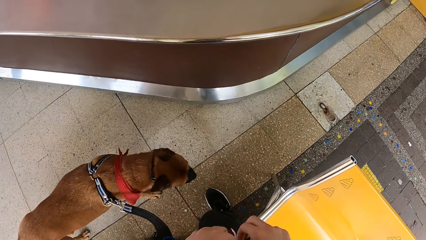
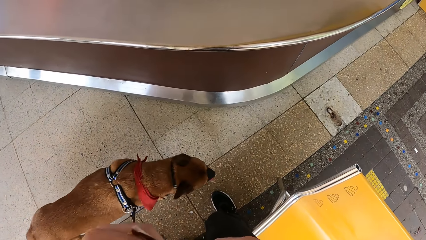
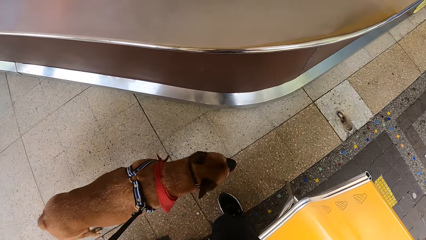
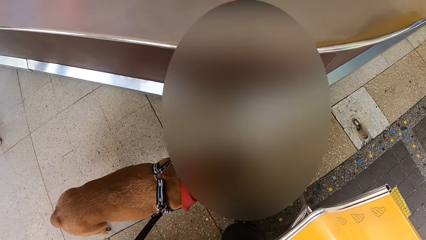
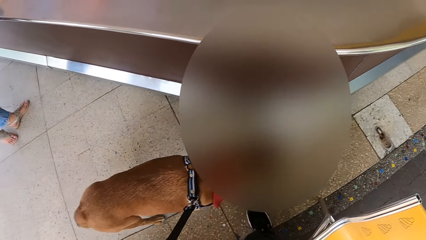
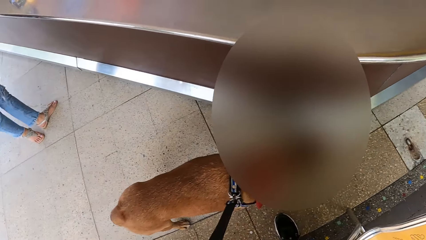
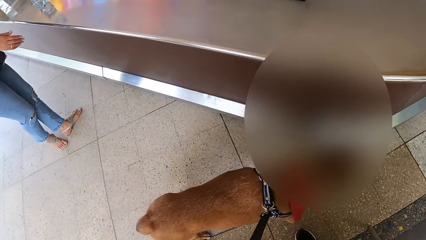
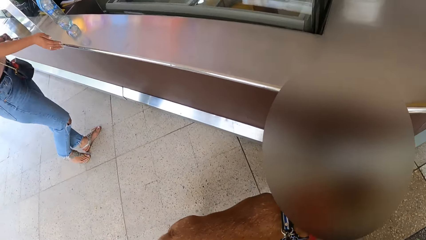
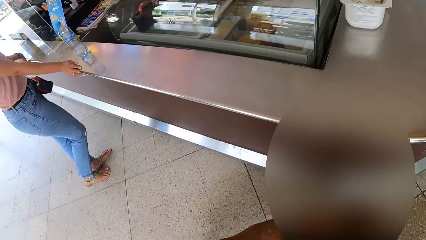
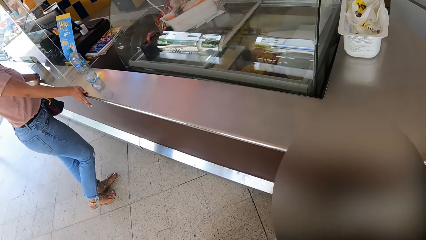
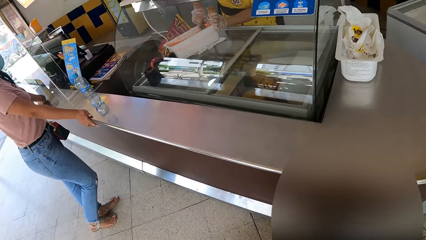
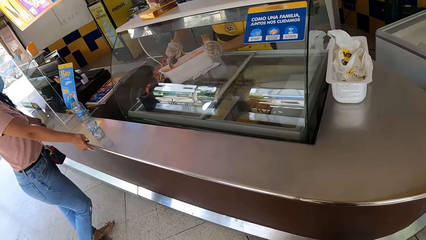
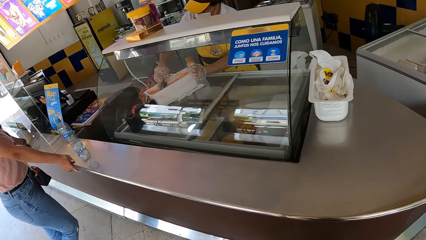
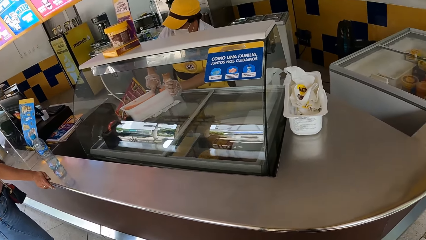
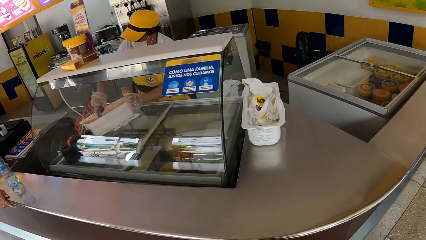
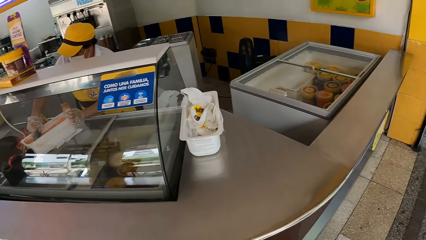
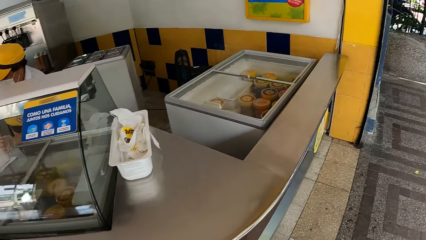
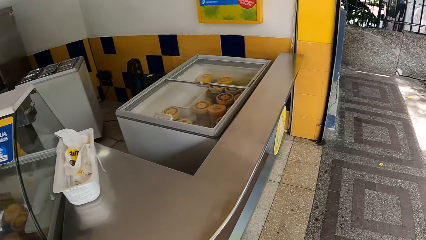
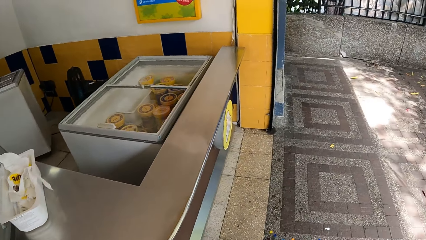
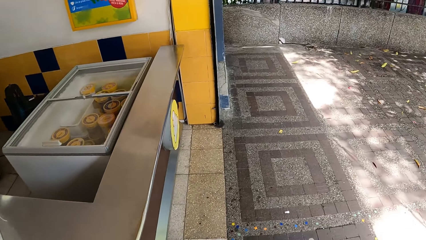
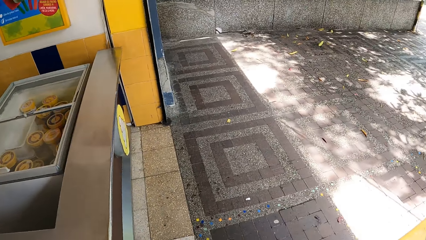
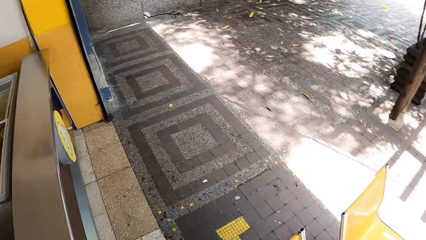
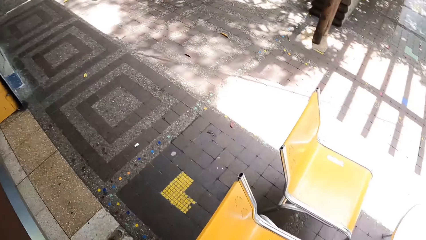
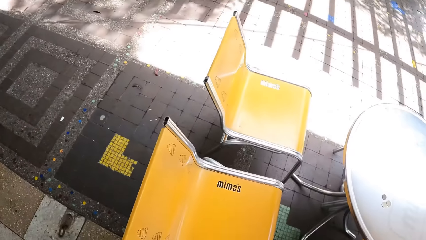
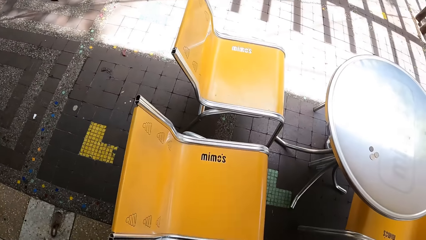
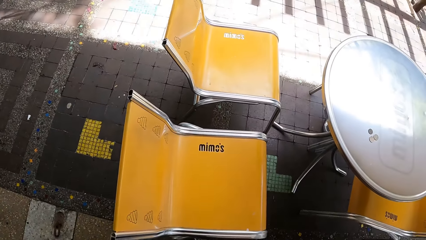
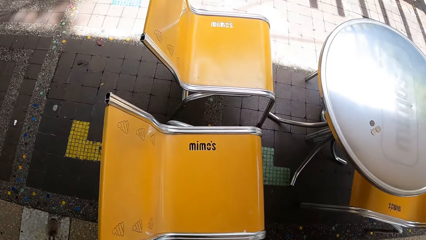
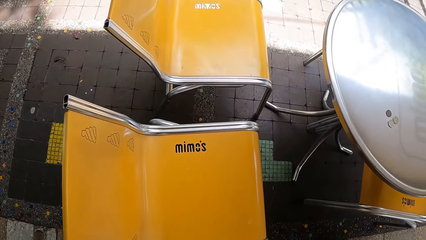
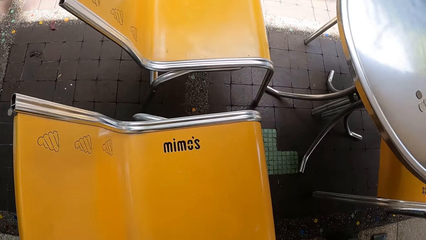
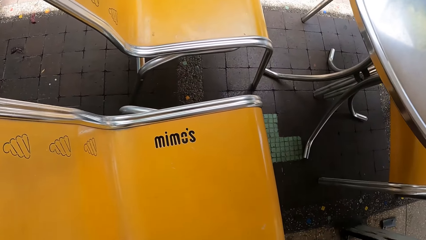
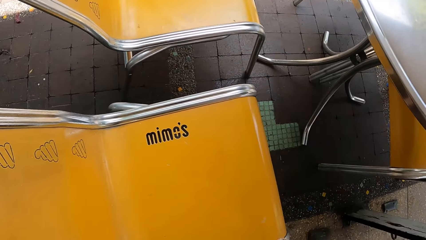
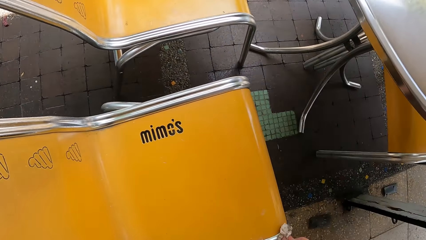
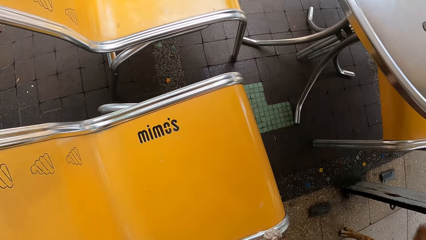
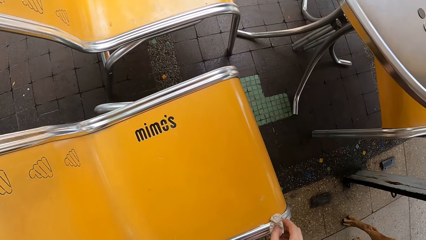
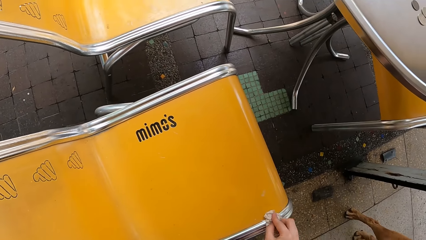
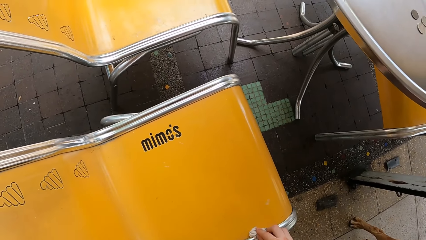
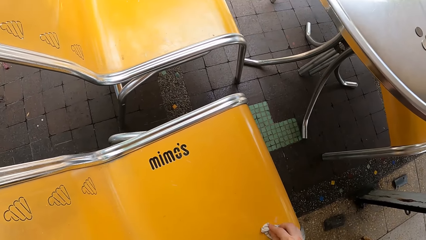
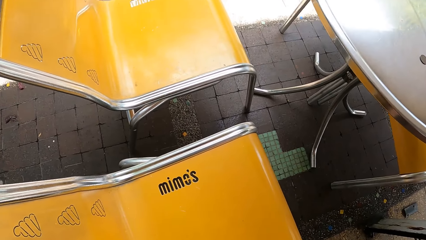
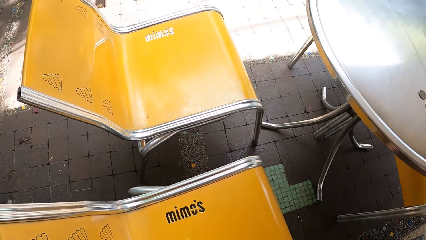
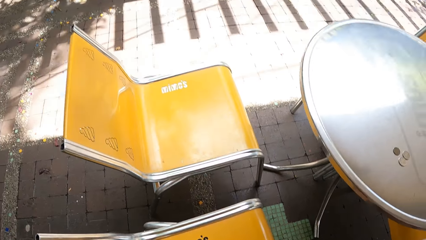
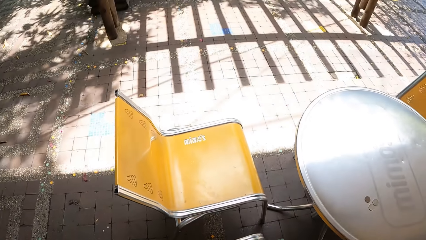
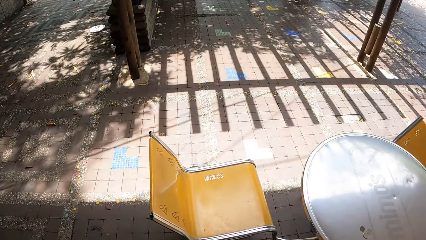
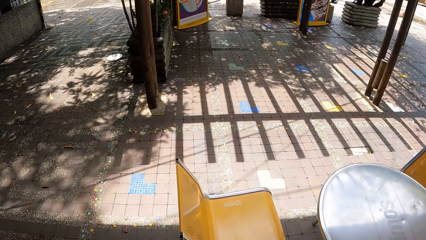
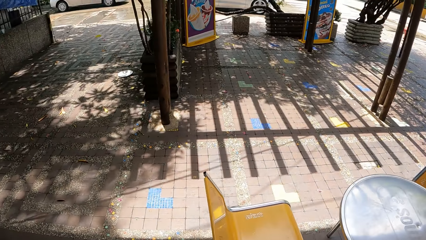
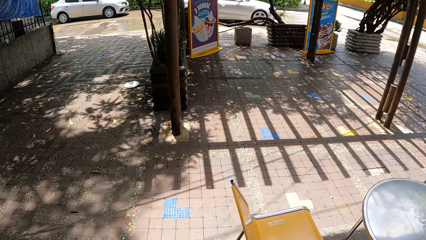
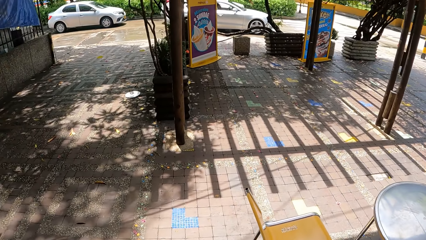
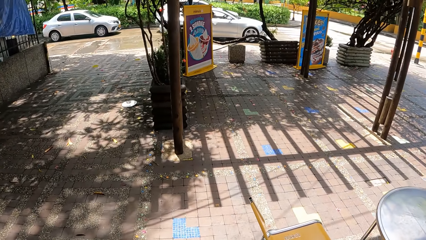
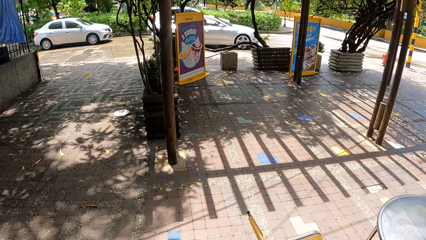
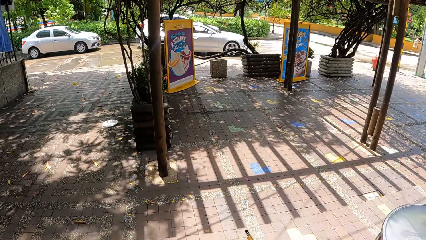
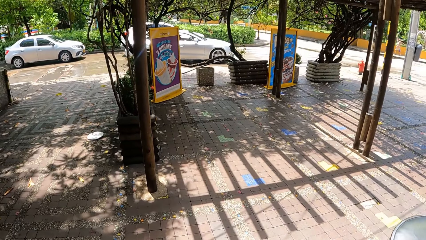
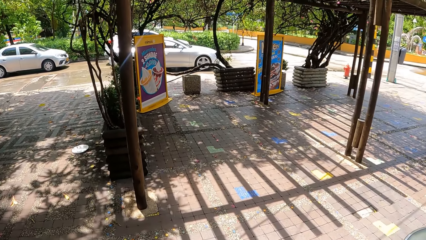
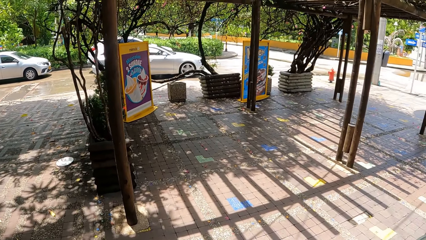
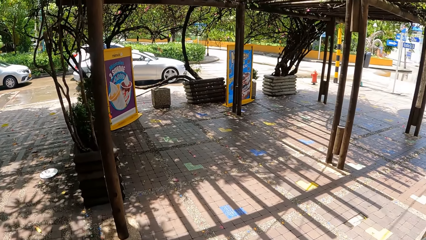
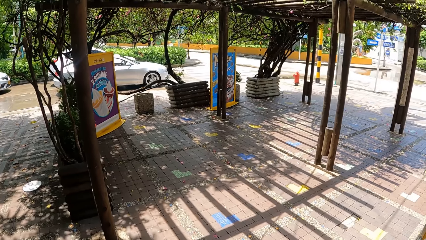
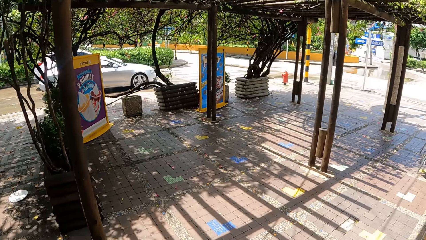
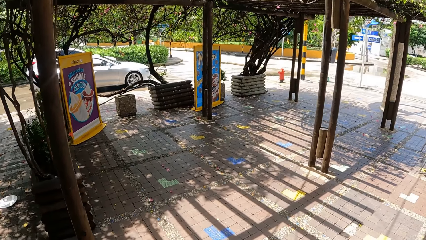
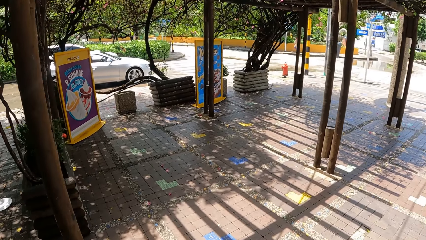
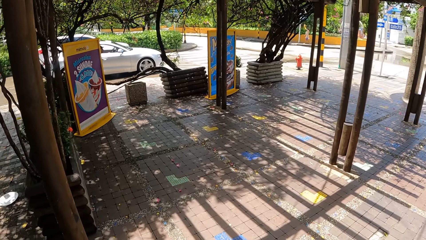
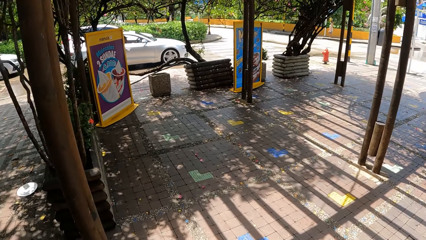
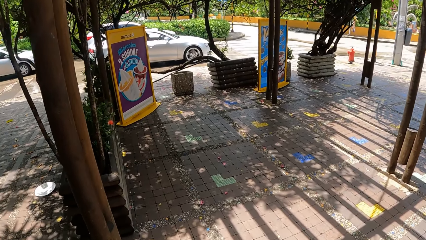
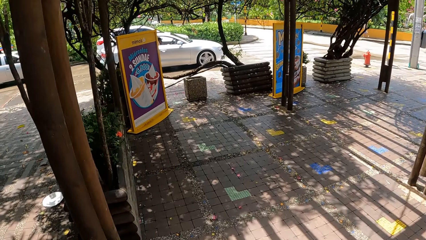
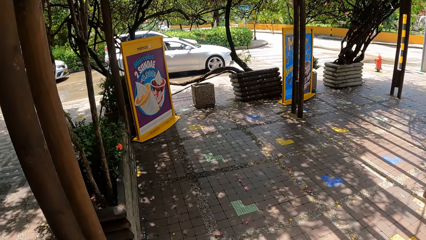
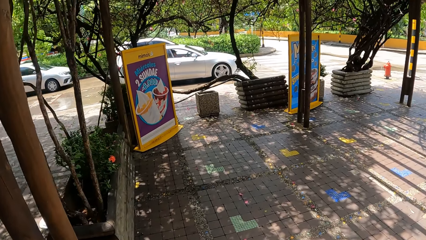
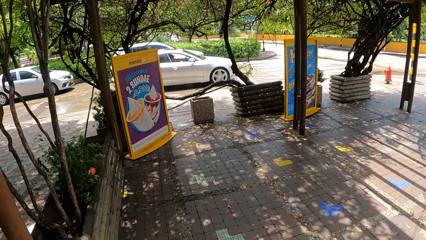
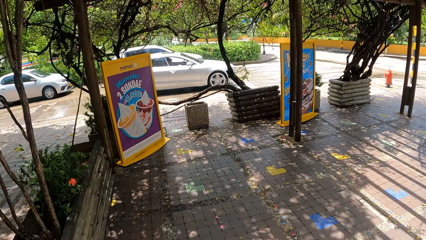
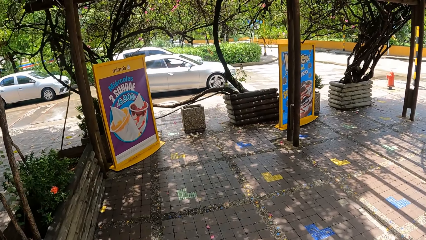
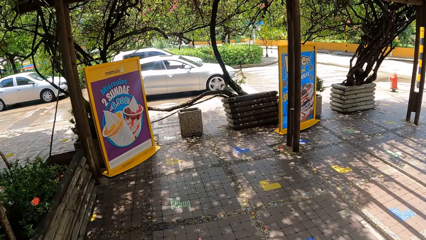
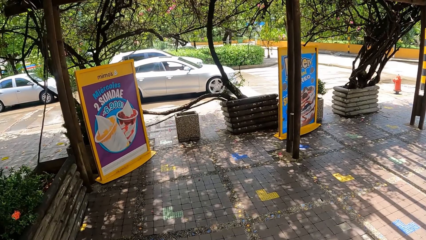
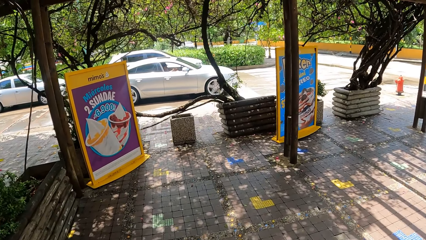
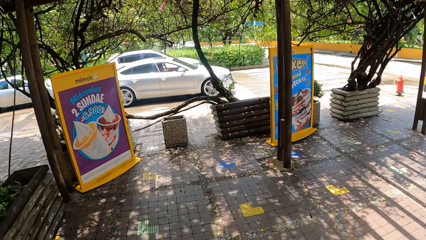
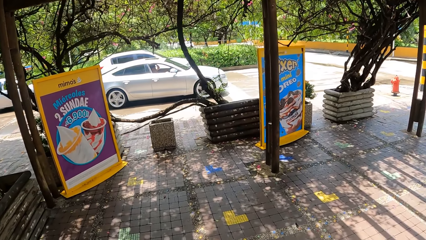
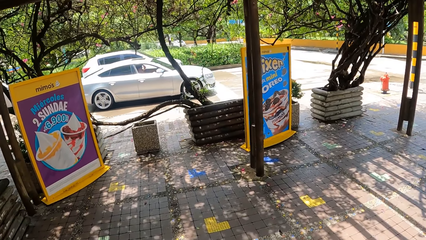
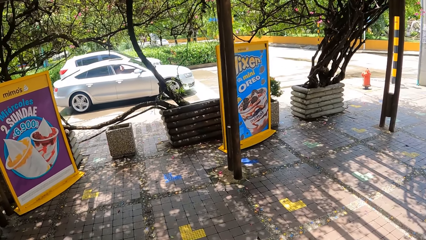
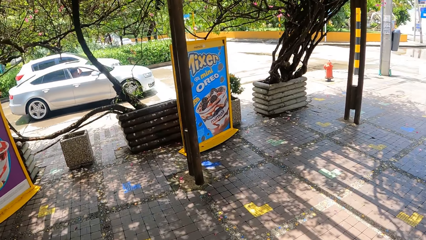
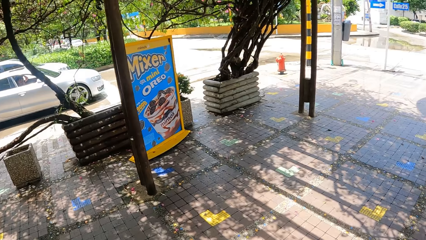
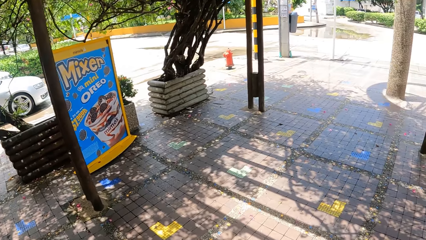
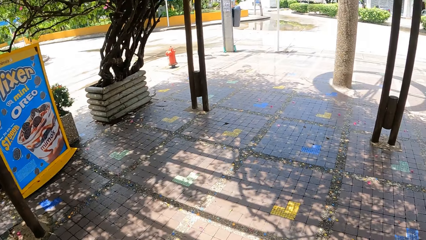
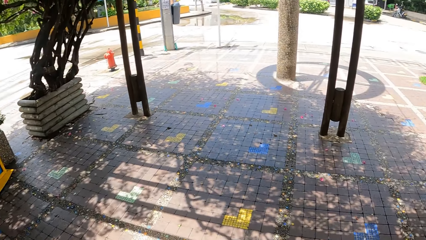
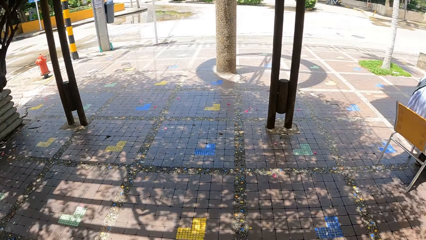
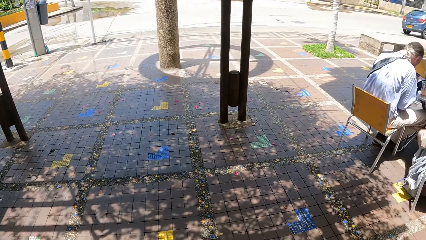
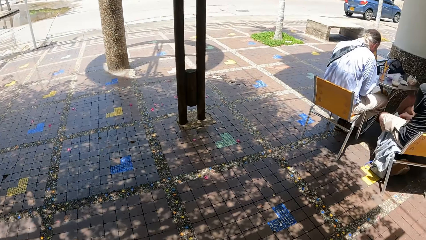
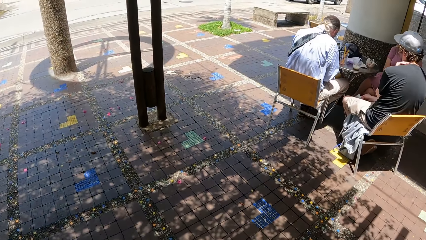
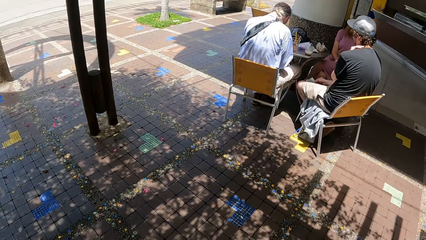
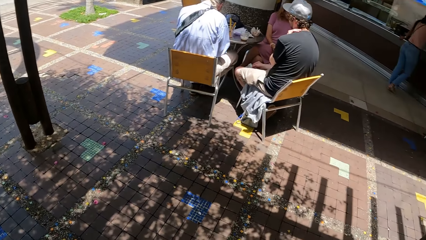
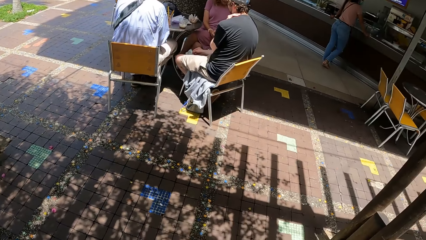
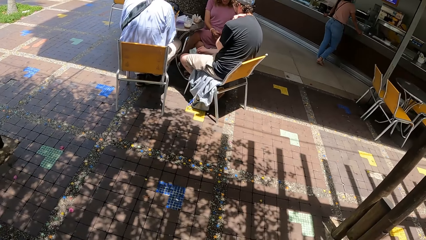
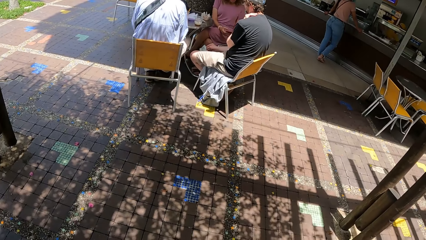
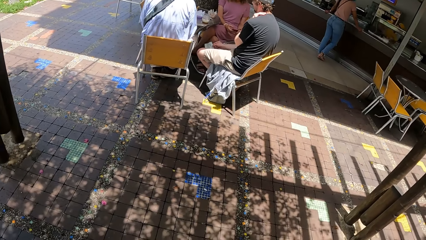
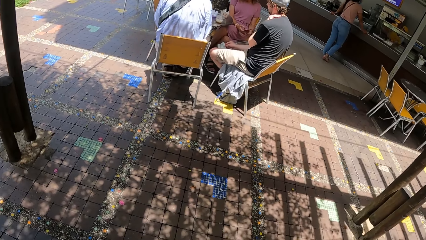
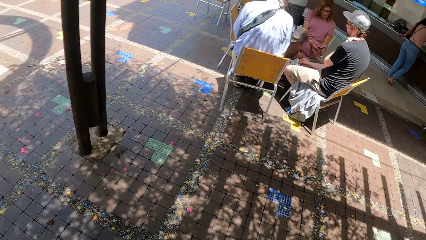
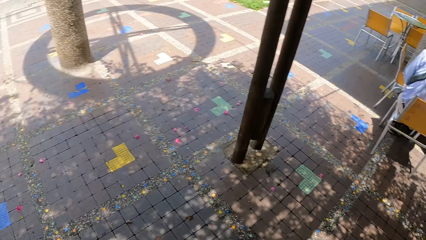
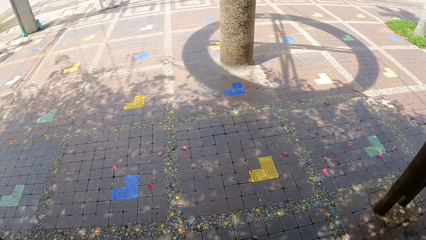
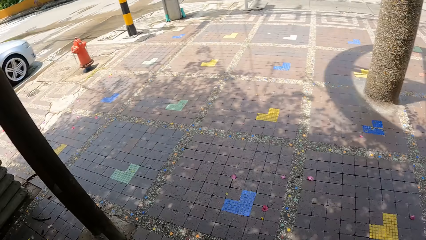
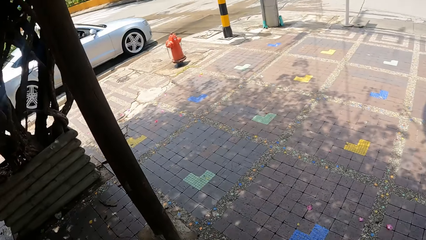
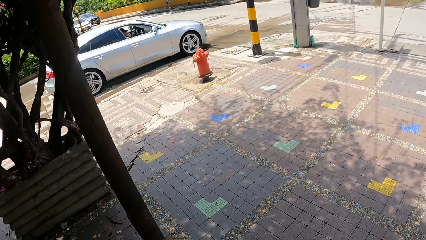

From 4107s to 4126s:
The camera wearer moves a hand. They look around the room. They wipe a chair with a tissue. They look around. They walk on the pavement. They walk around.
